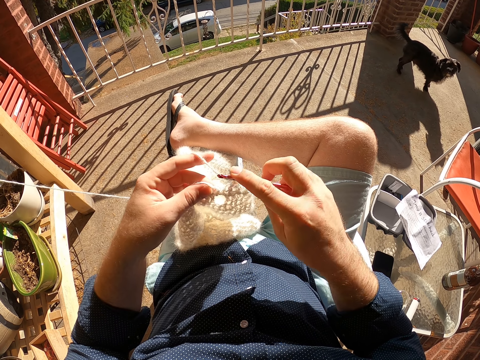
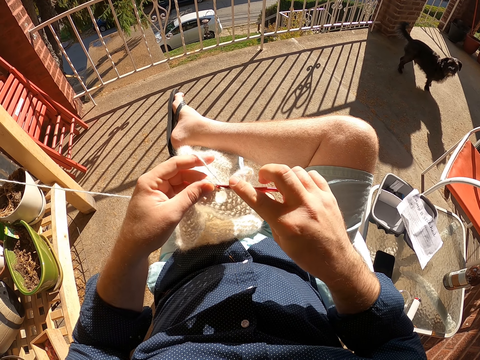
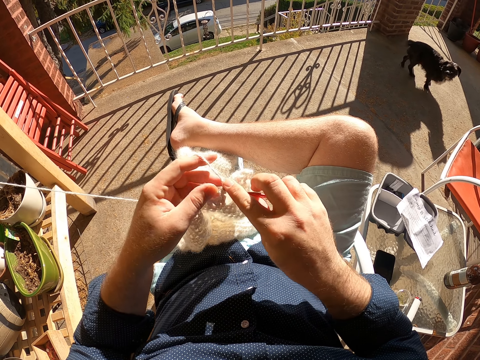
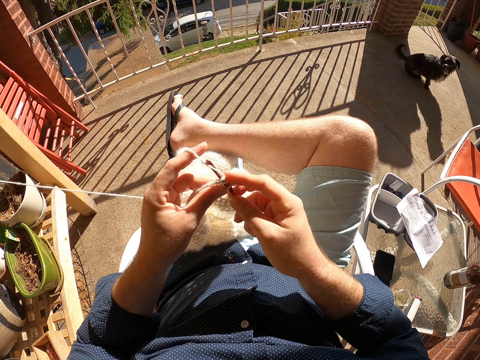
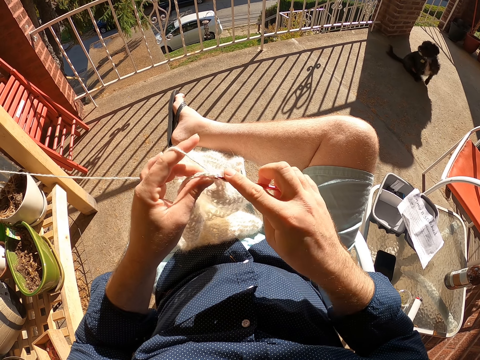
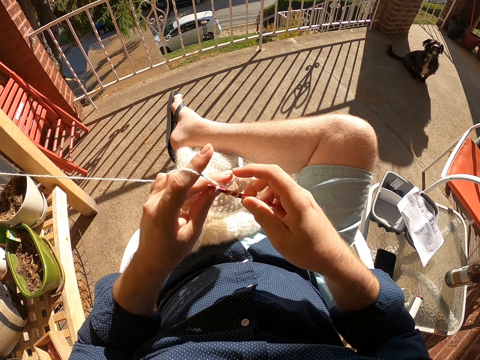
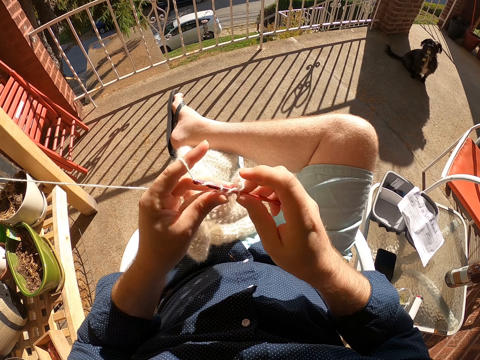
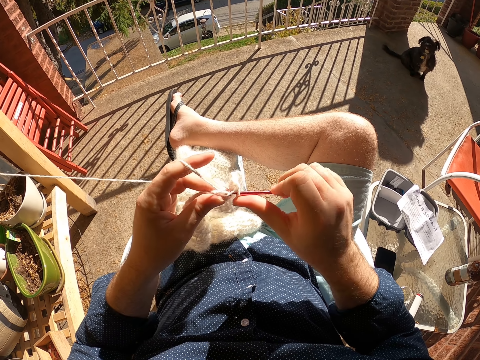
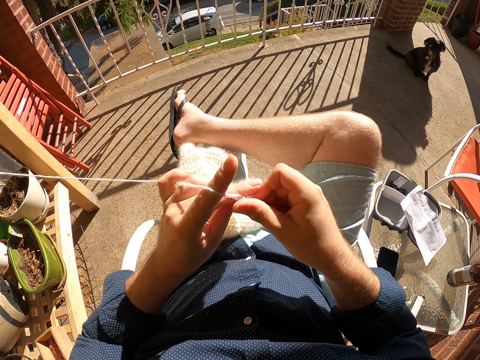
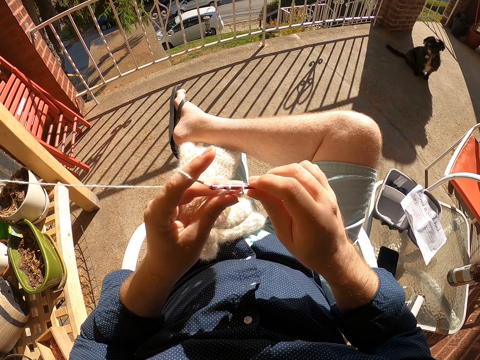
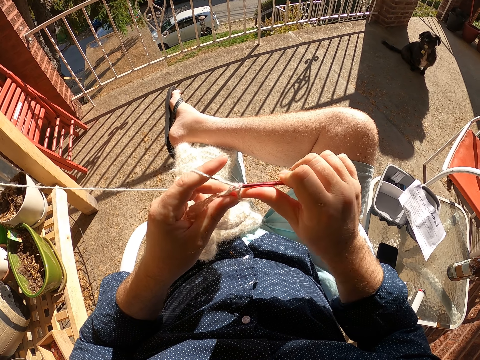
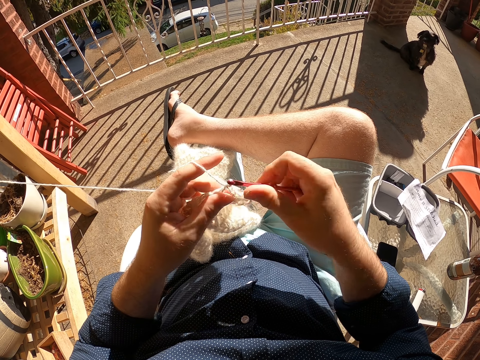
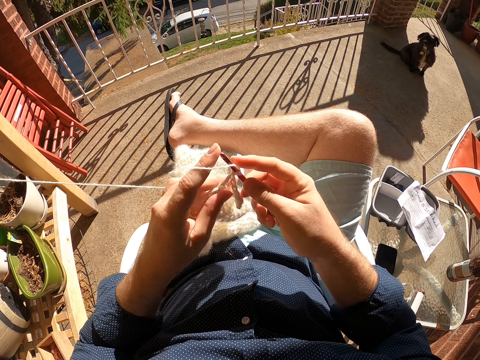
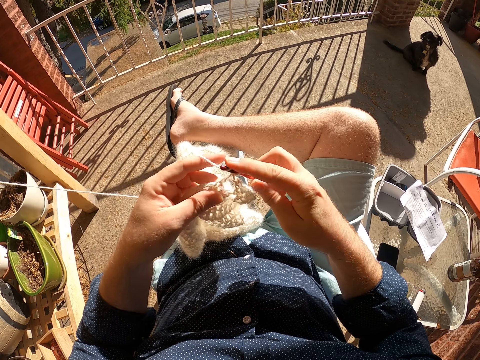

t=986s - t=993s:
The dog sits on the floor.

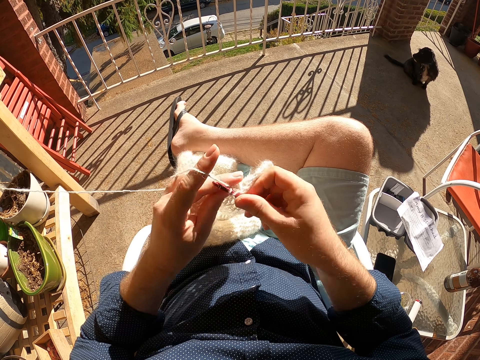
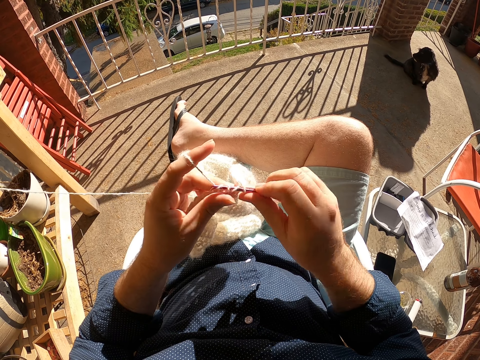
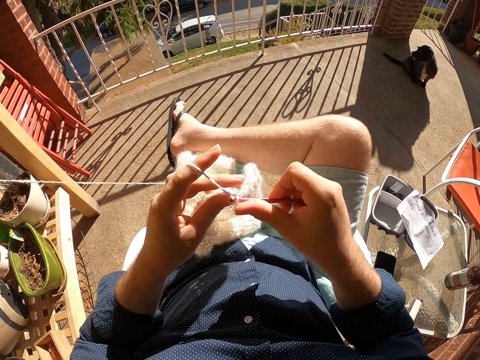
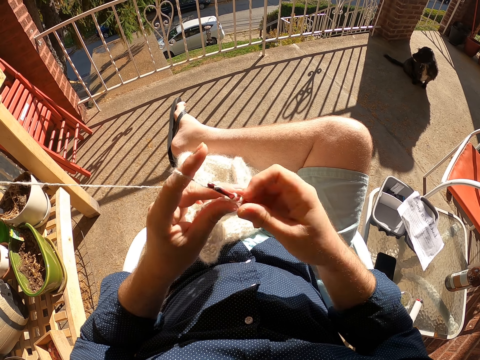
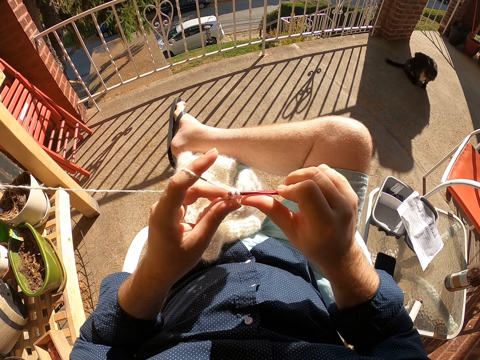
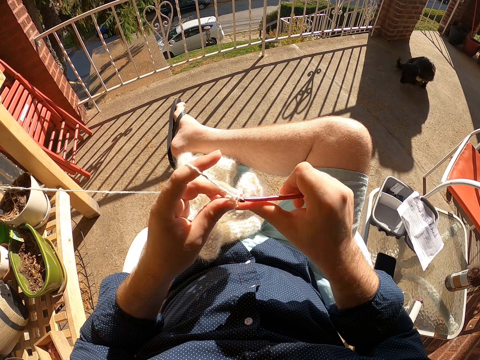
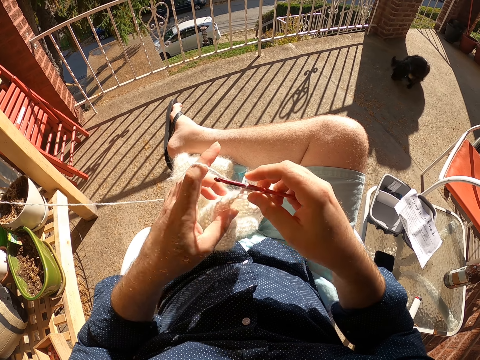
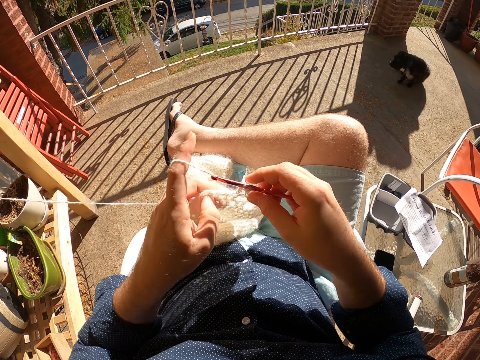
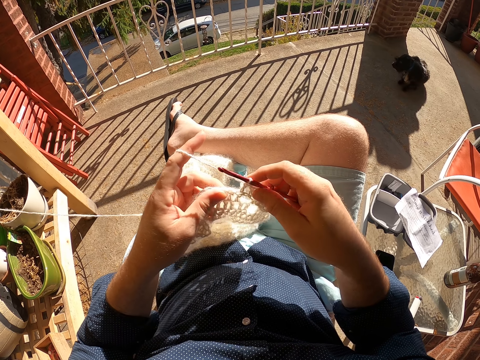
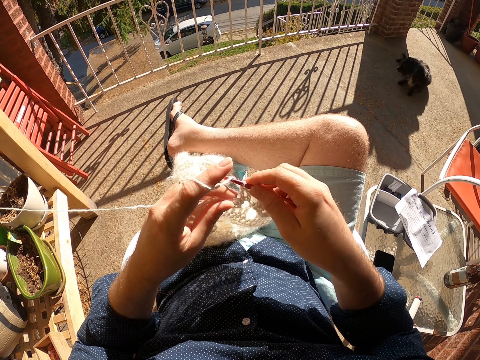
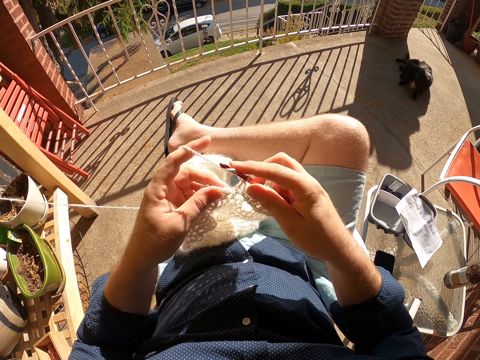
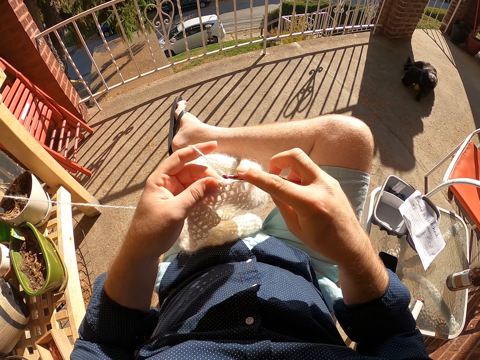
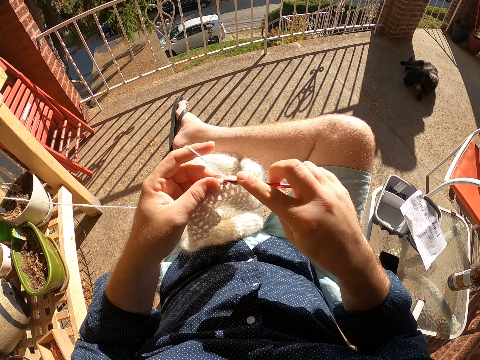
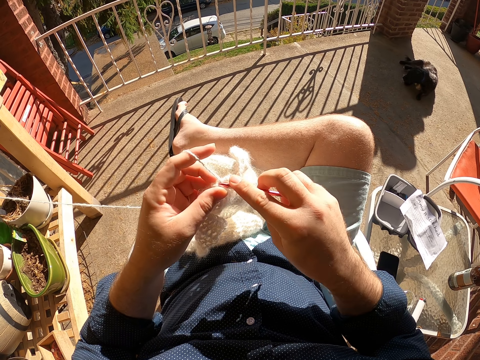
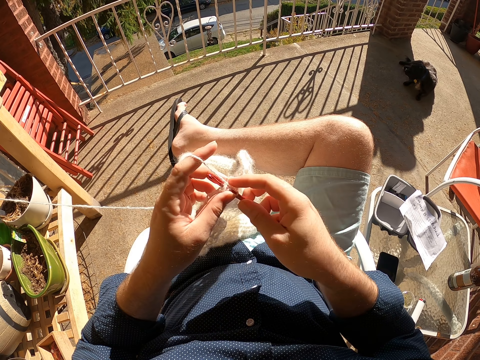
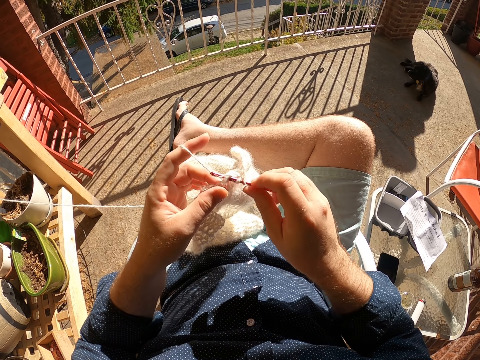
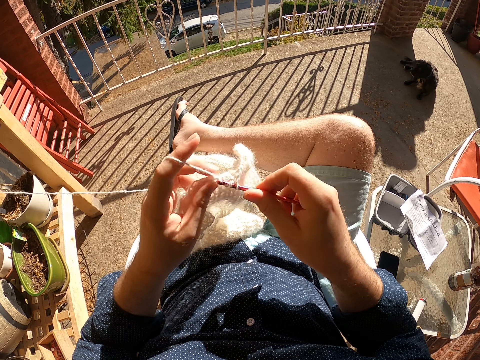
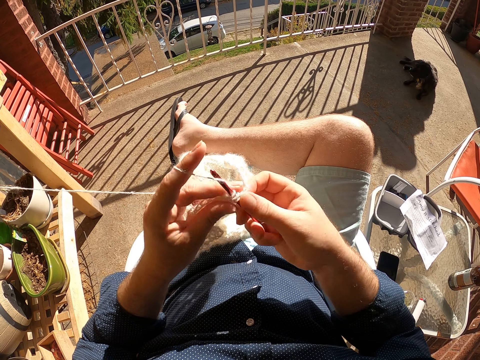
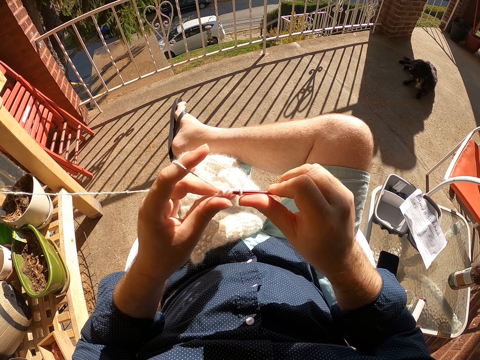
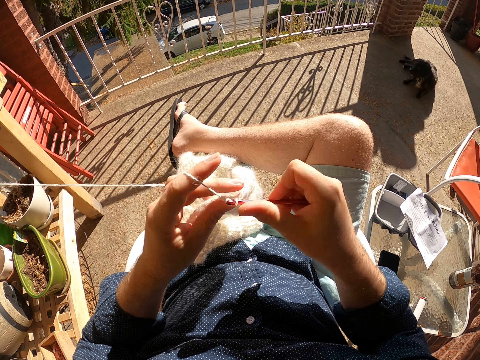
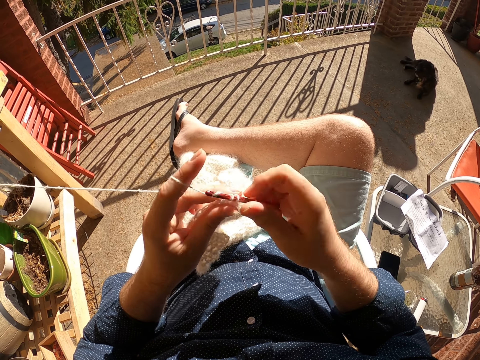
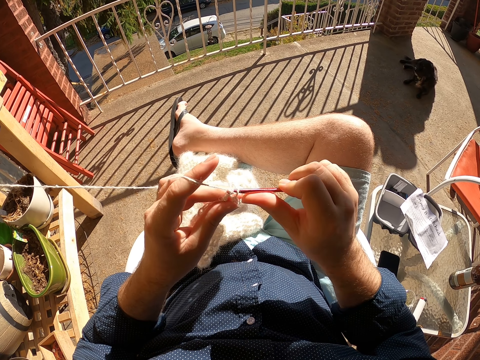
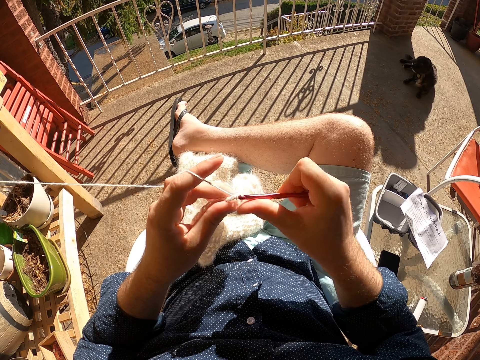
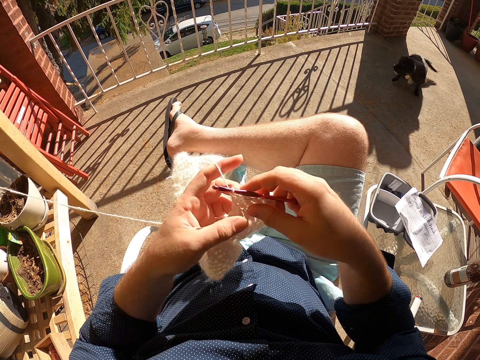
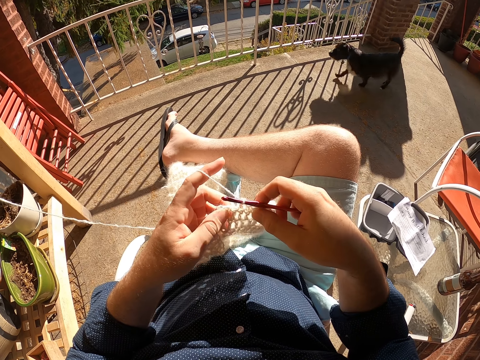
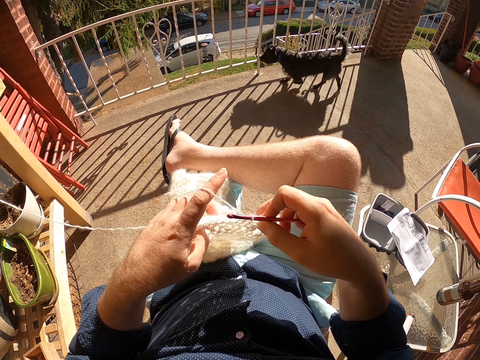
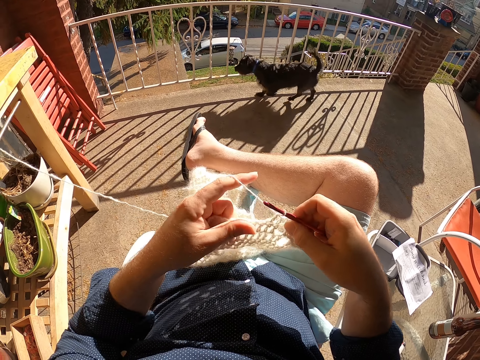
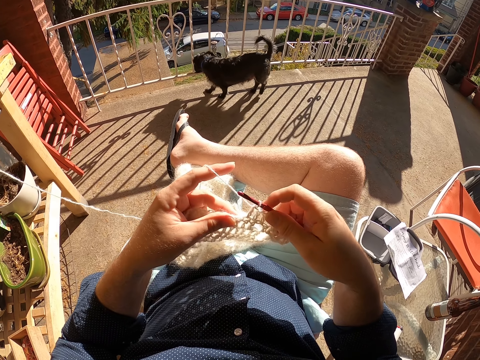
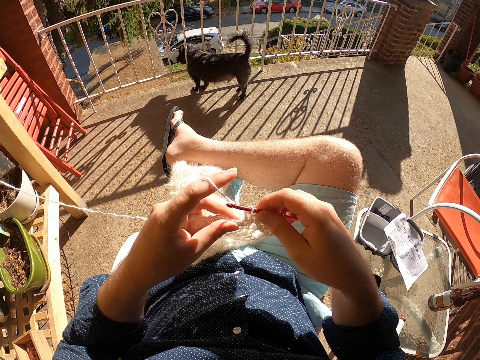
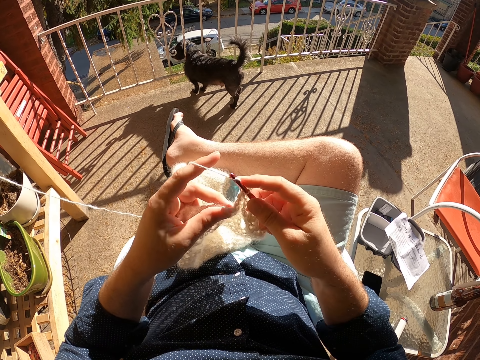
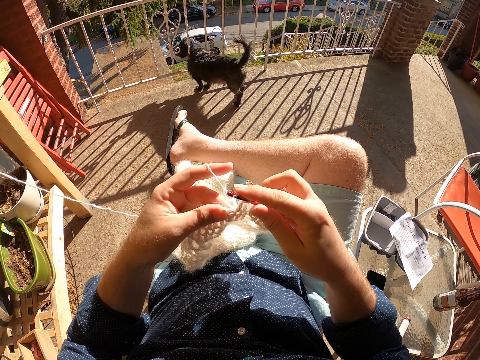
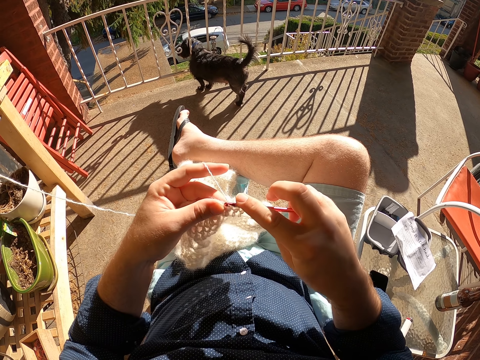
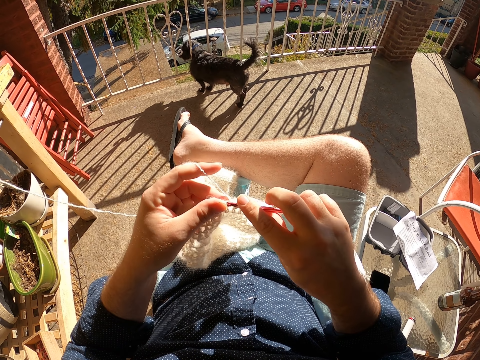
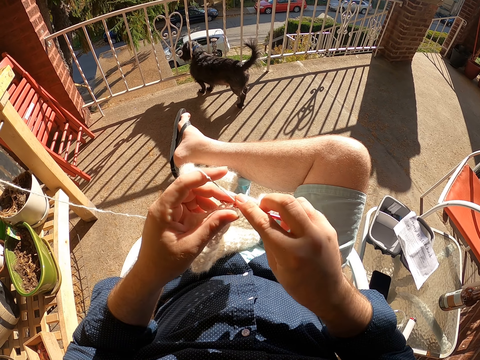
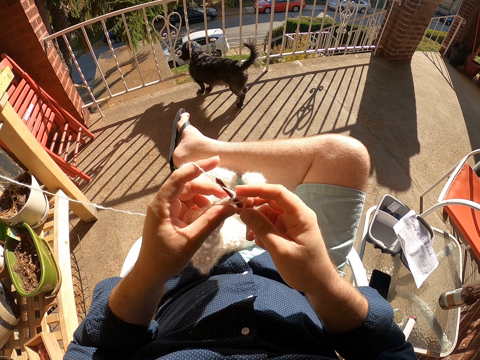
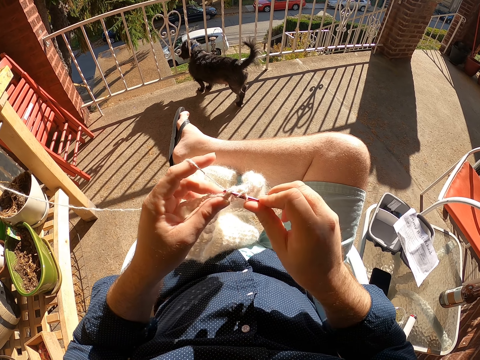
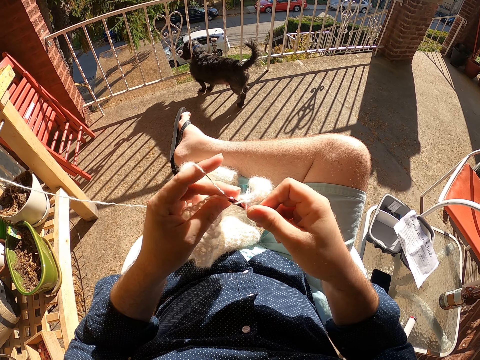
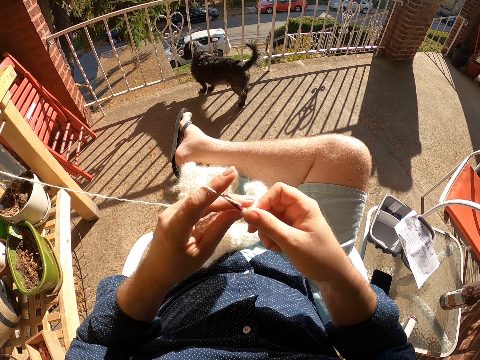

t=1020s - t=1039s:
The dog lays on the floor. The dog runs towards a railing. The dog sticks its head through the railing.
